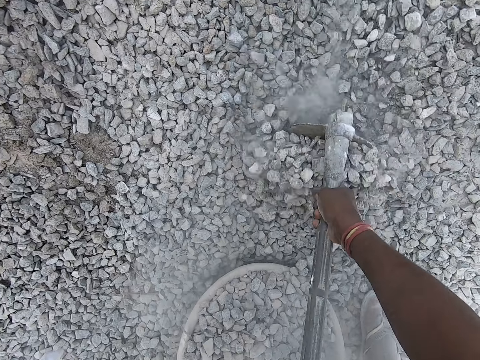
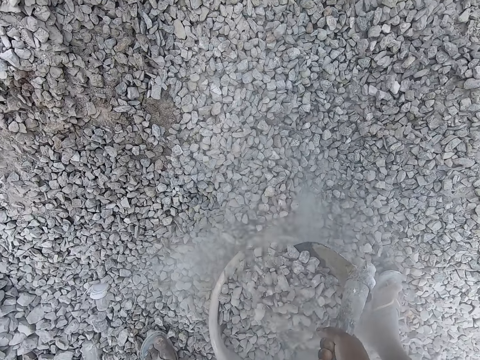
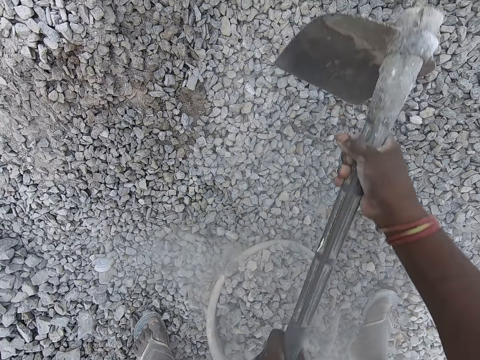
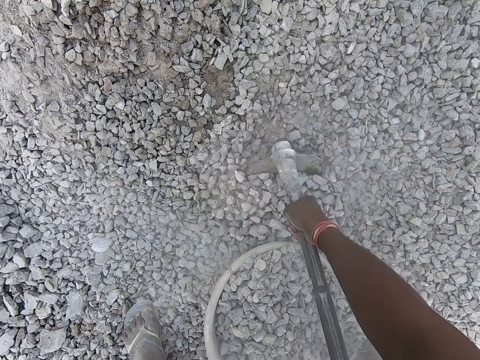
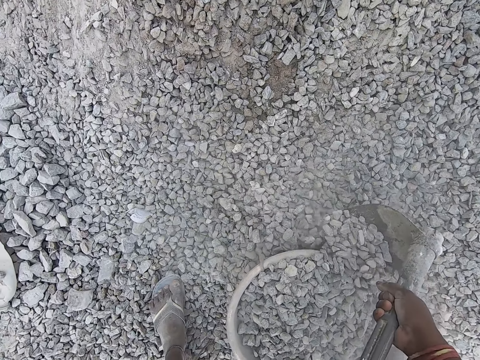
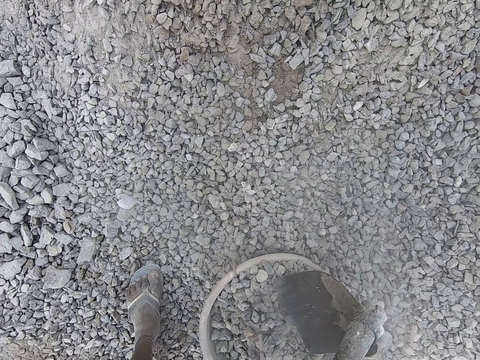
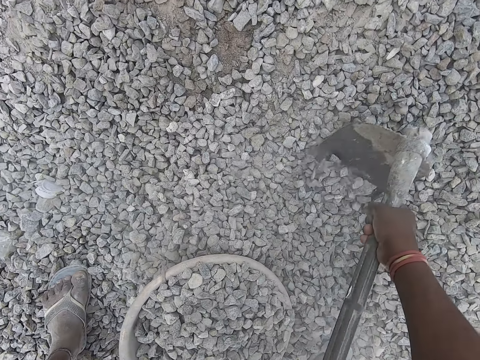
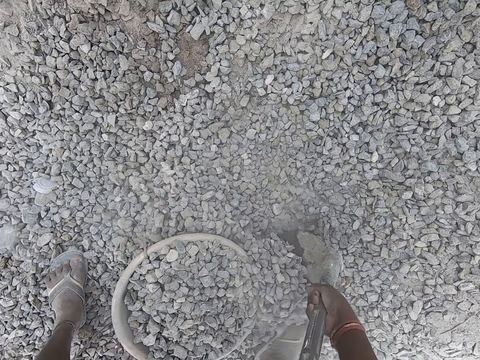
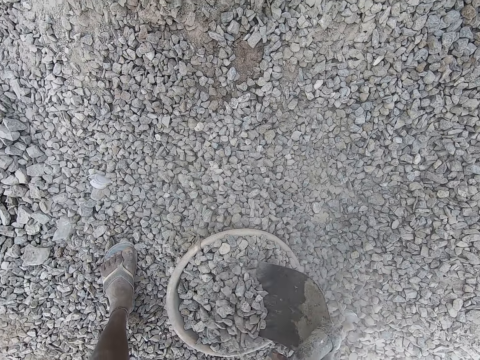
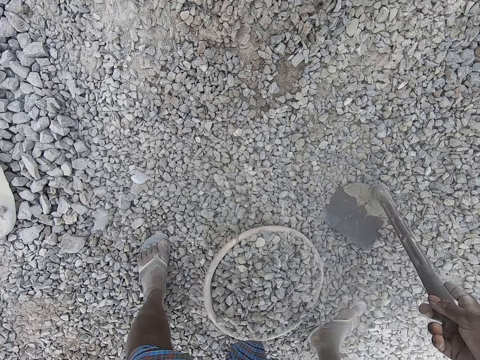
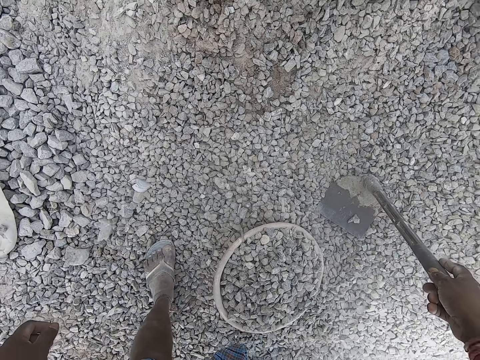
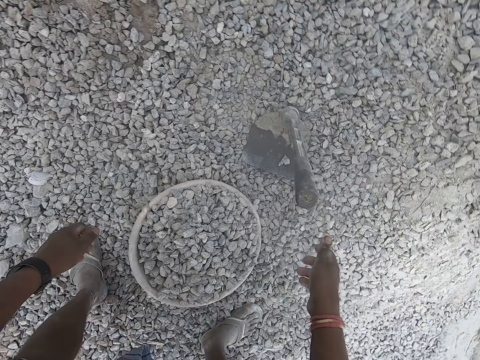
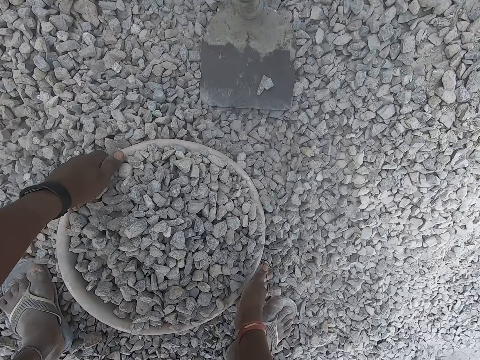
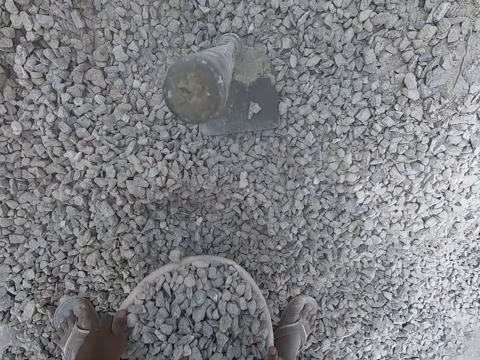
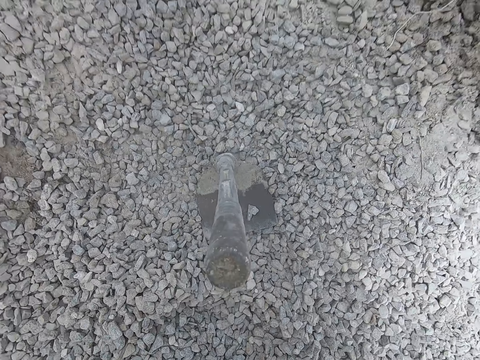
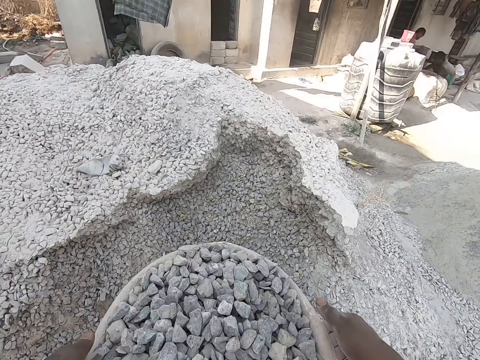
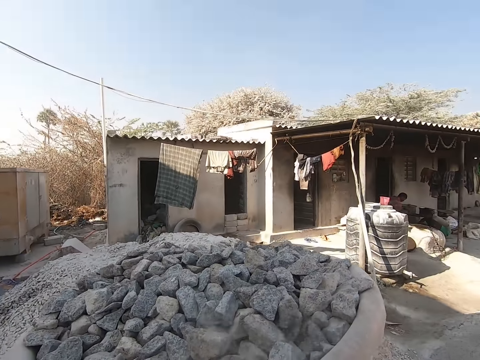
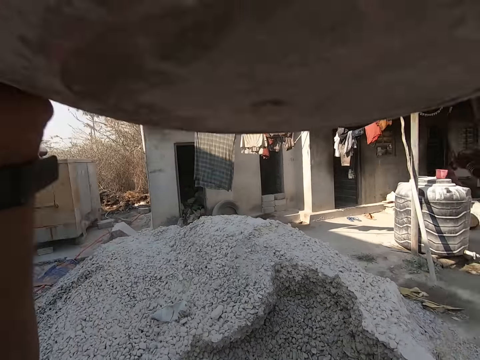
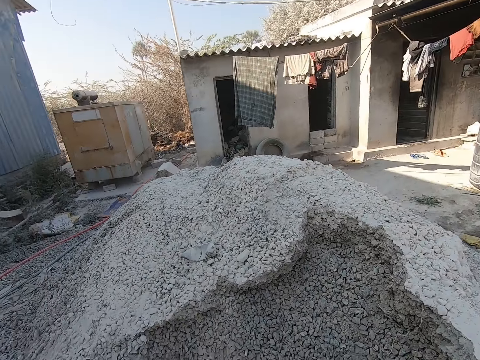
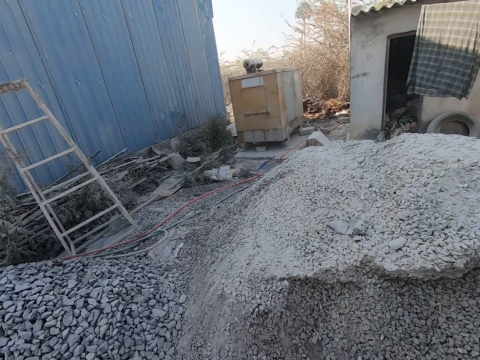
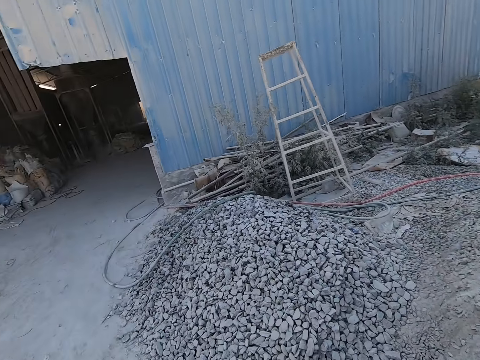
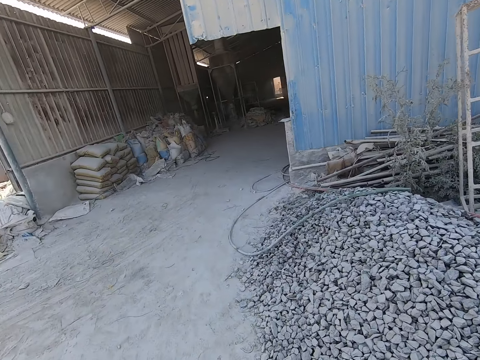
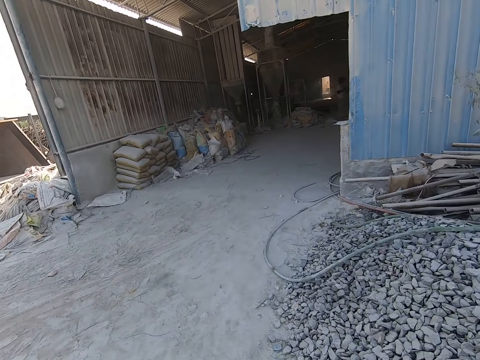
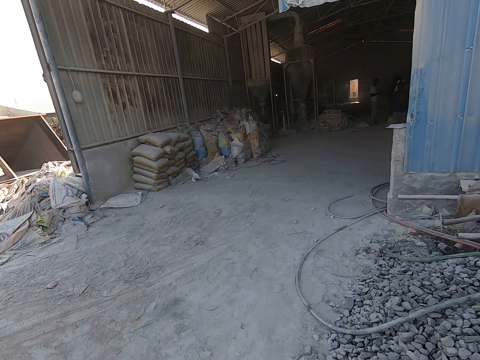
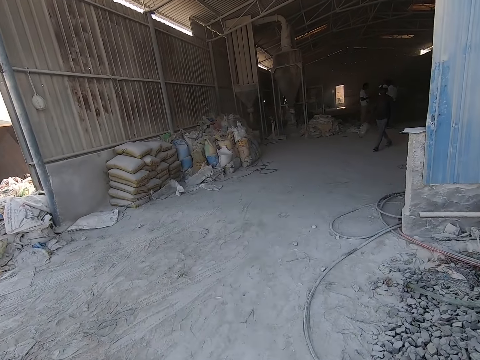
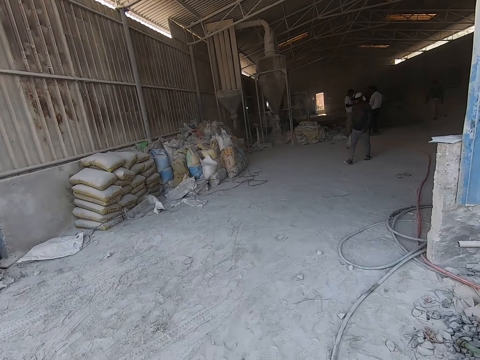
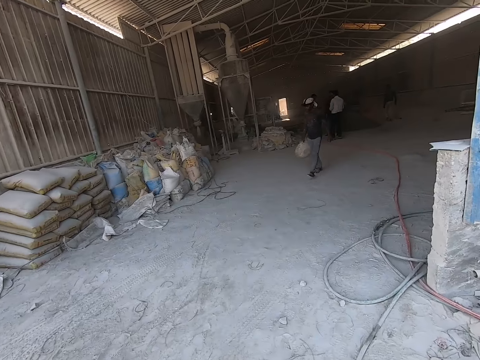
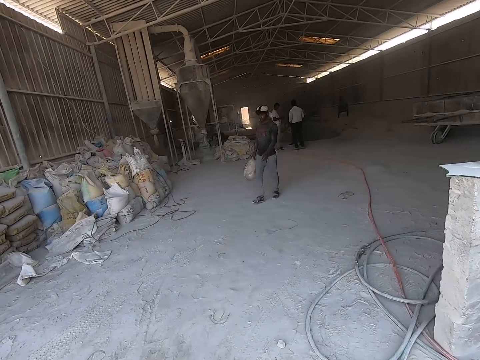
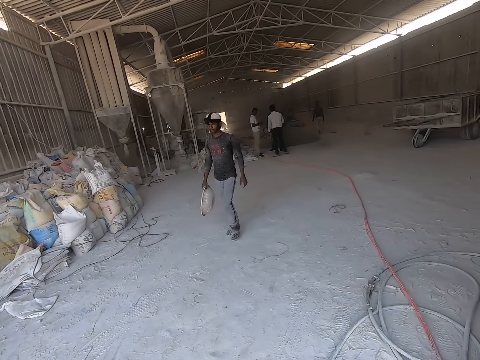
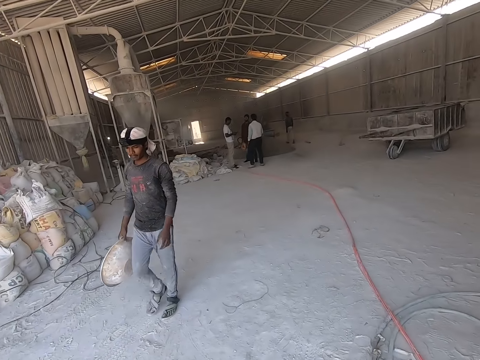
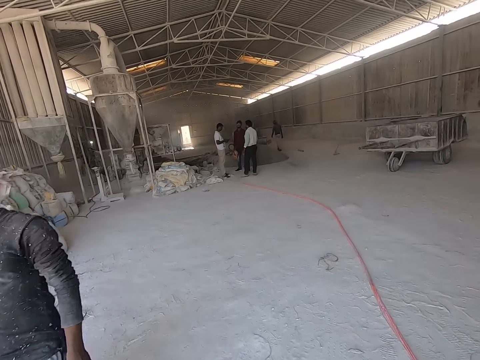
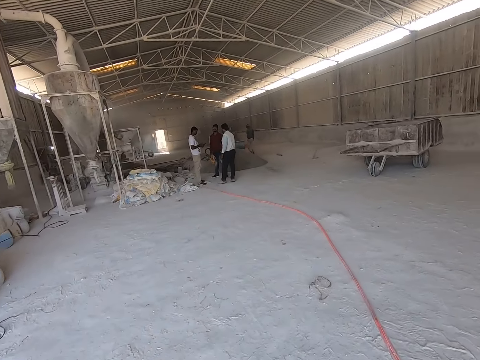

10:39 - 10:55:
The camera wearer puts down the shovel. He carries the bowl full of small rocks on his head with his hands. He walks into the construction site on the road with the bowl on his head.

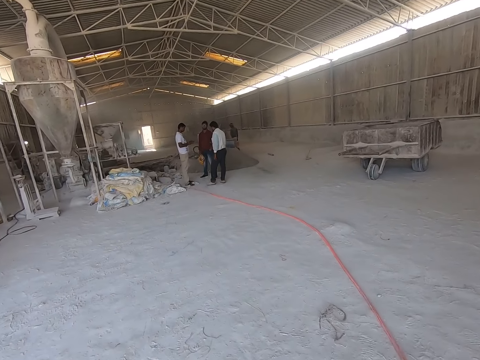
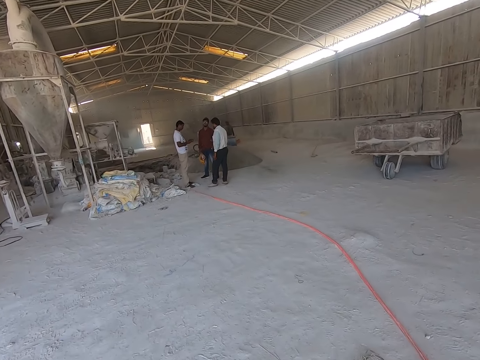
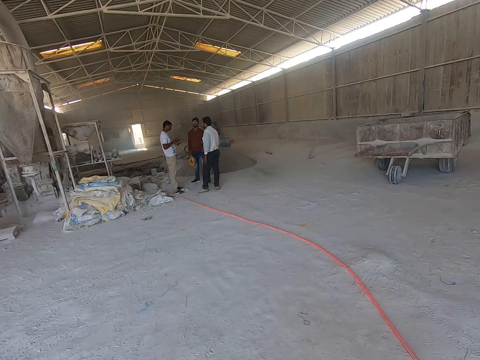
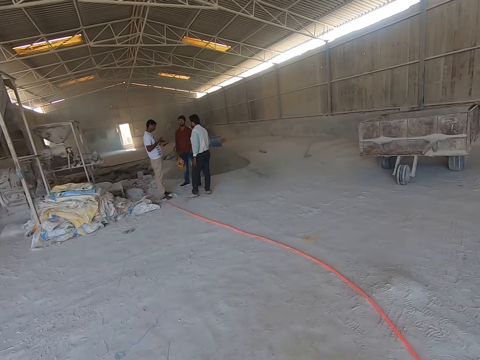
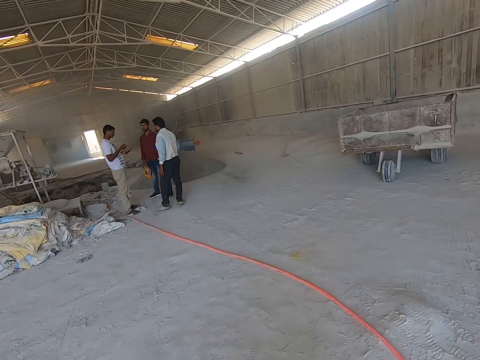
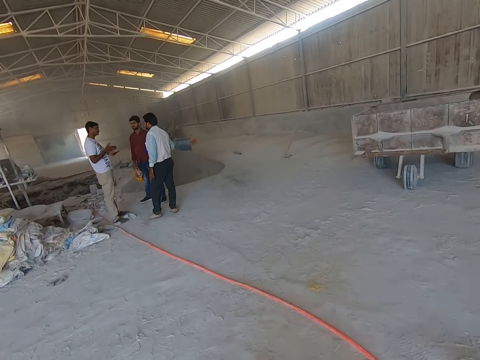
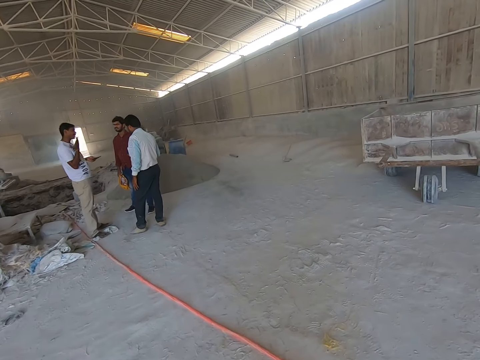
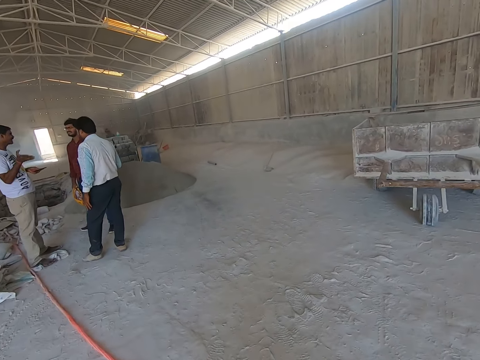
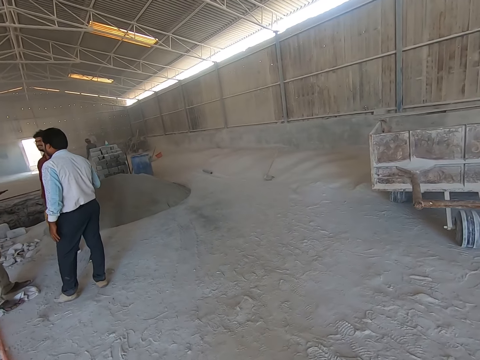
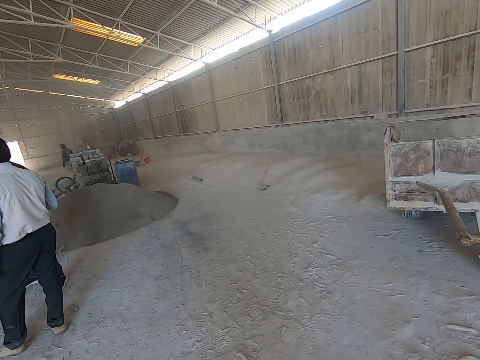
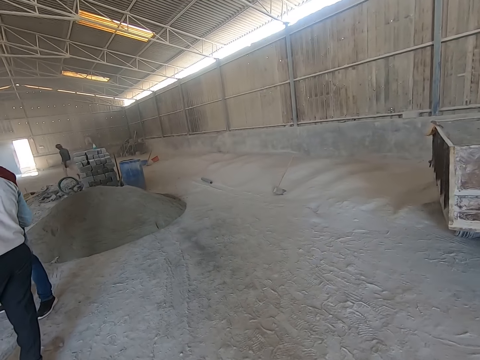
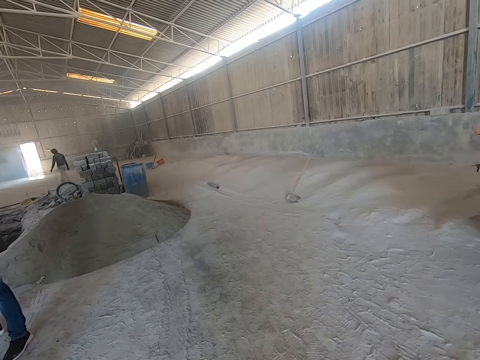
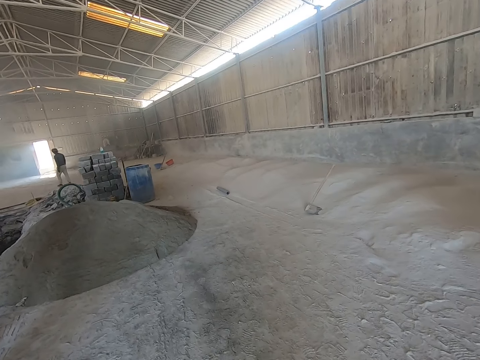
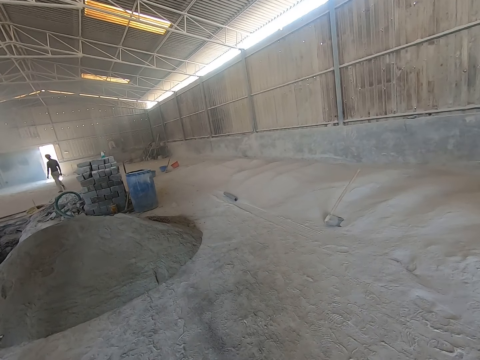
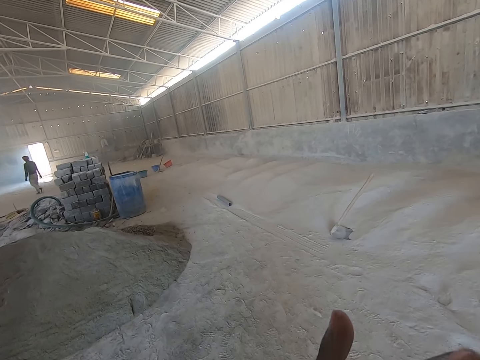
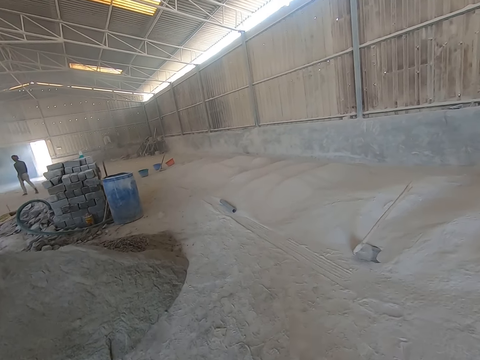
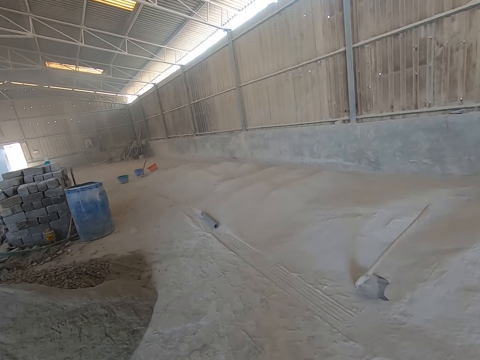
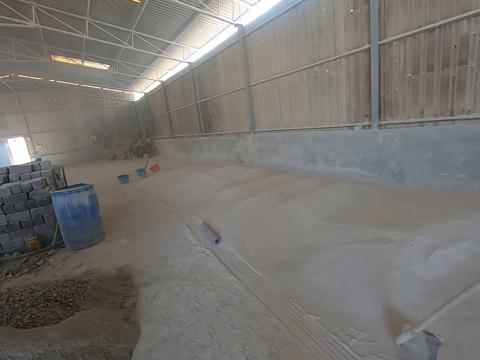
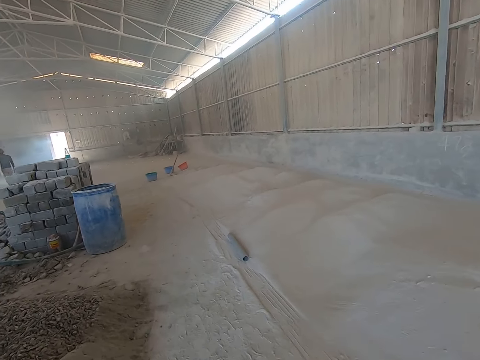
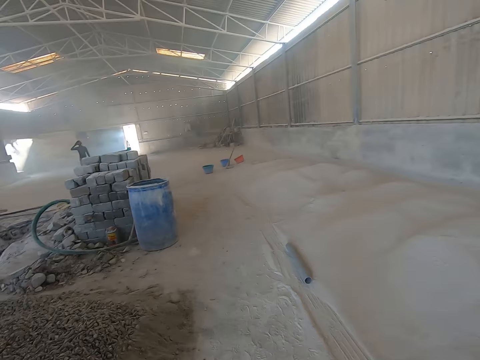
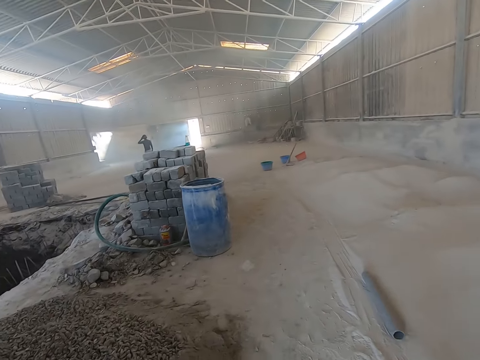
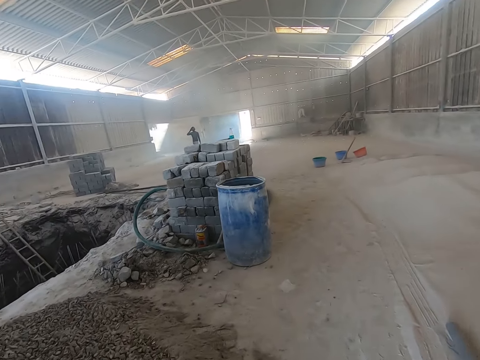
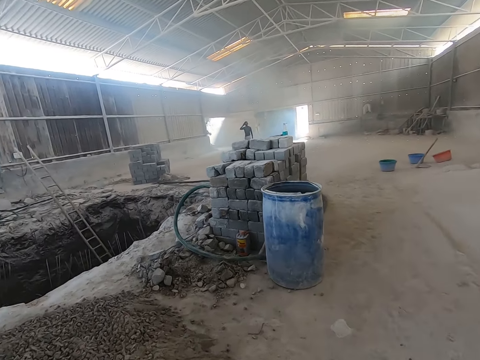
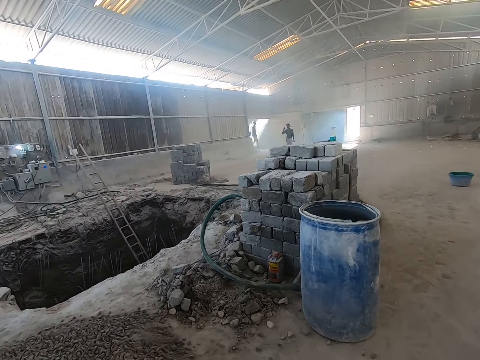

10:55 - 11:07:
A man converses with another man and a third man in the construction site.
